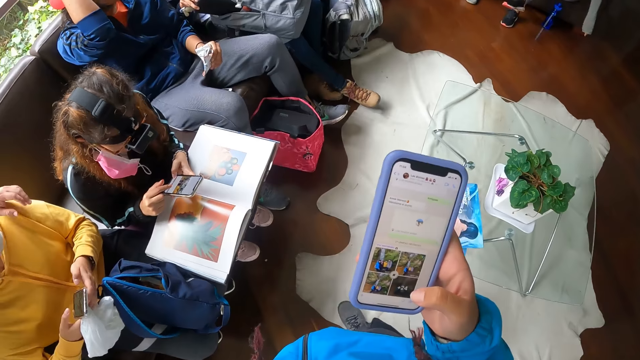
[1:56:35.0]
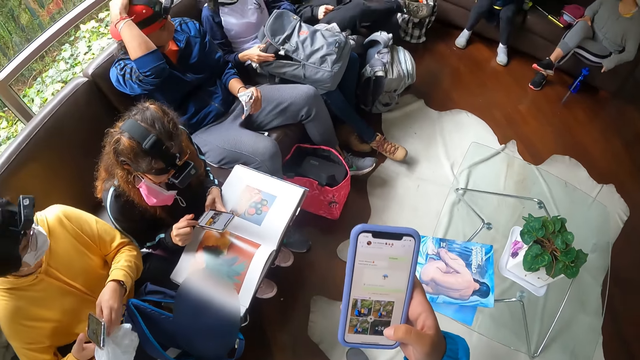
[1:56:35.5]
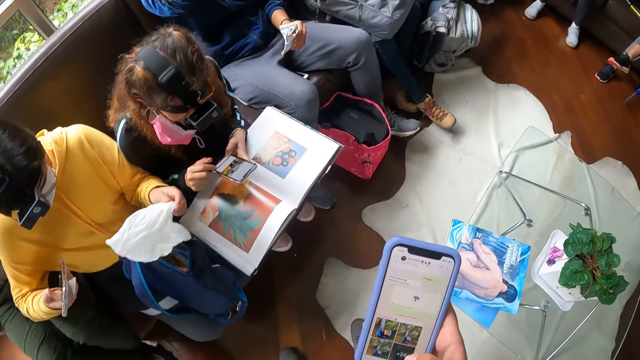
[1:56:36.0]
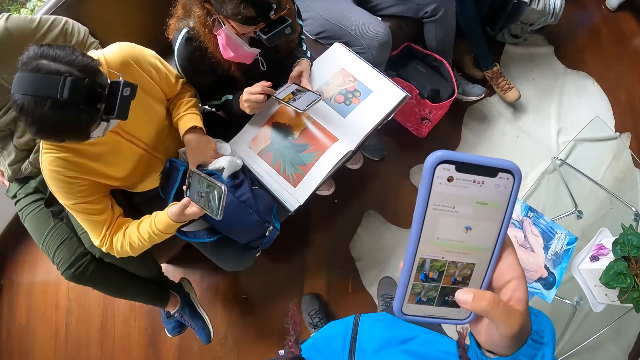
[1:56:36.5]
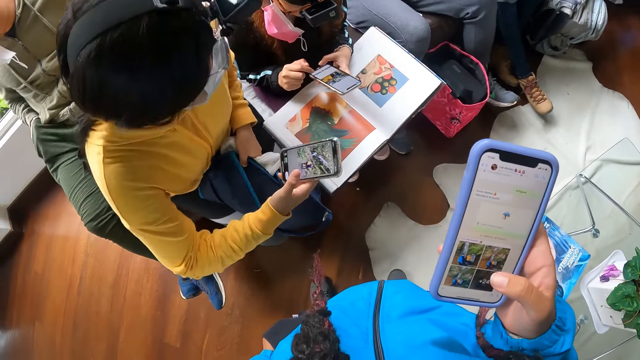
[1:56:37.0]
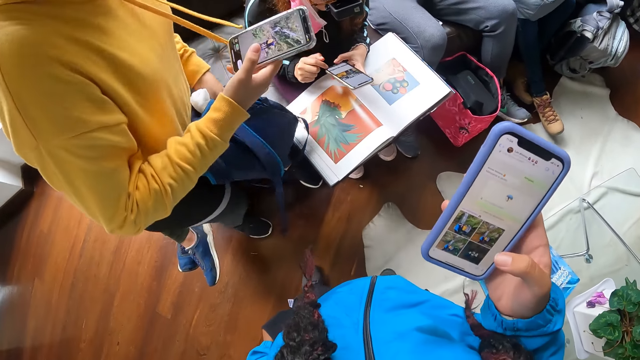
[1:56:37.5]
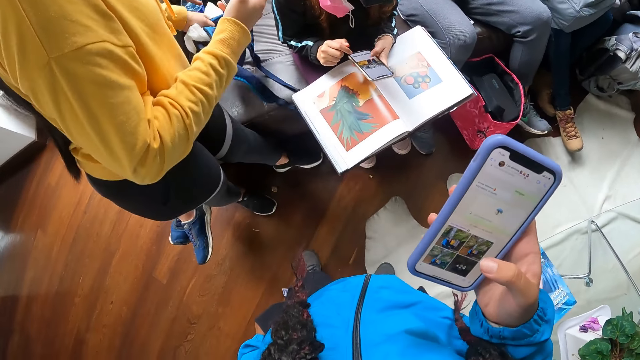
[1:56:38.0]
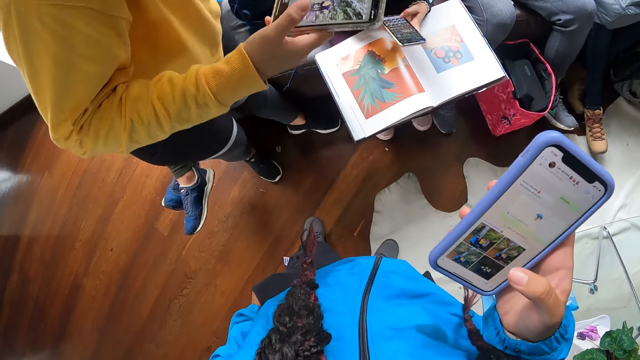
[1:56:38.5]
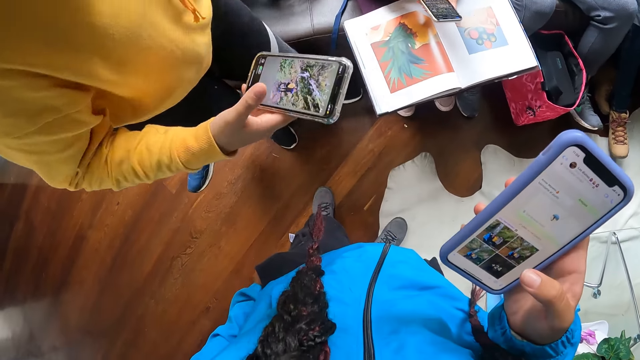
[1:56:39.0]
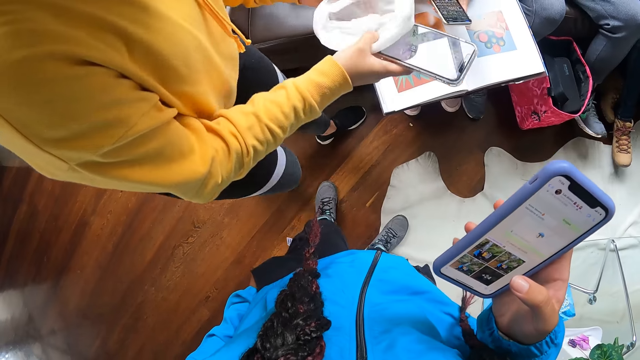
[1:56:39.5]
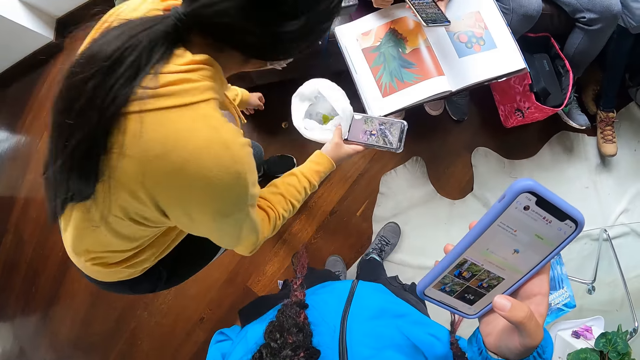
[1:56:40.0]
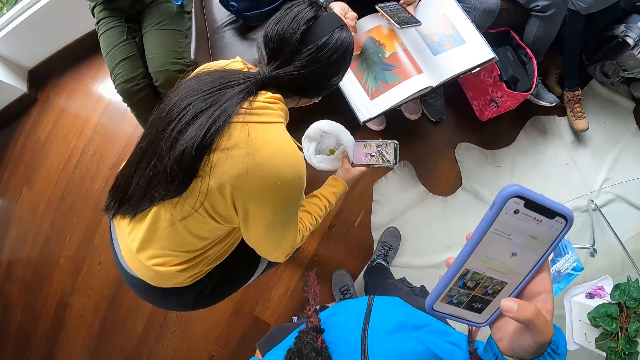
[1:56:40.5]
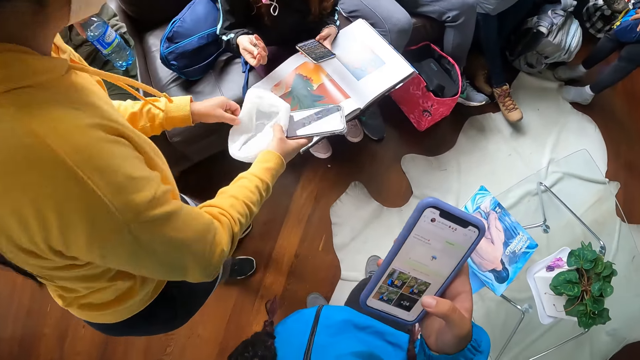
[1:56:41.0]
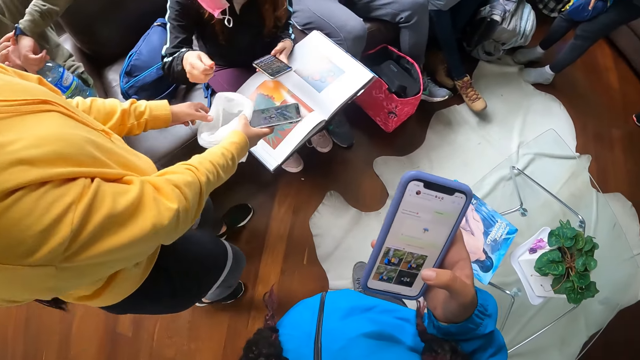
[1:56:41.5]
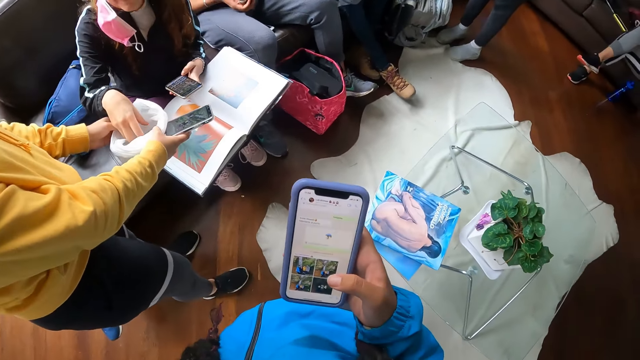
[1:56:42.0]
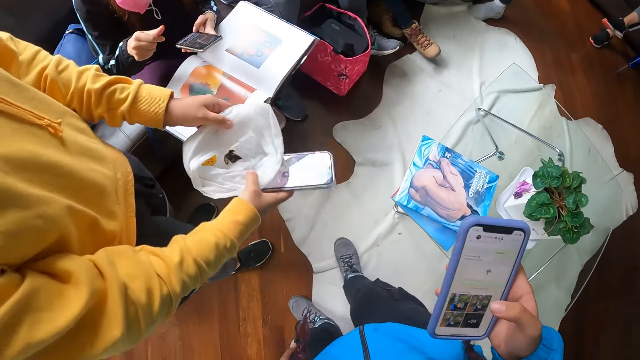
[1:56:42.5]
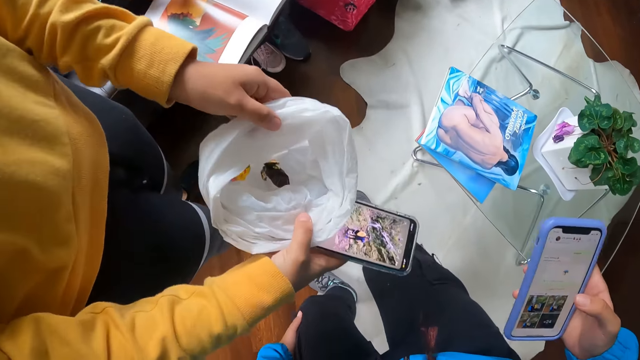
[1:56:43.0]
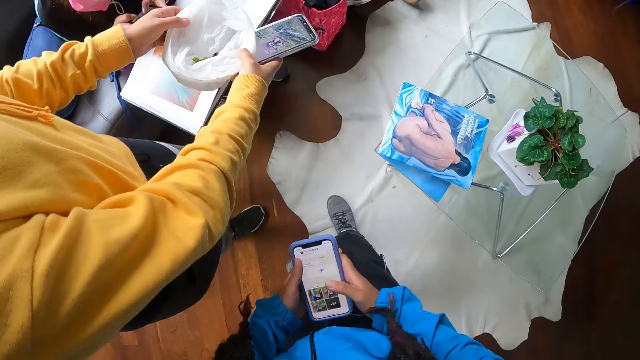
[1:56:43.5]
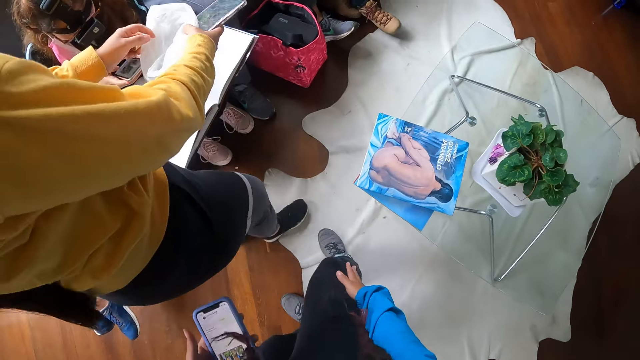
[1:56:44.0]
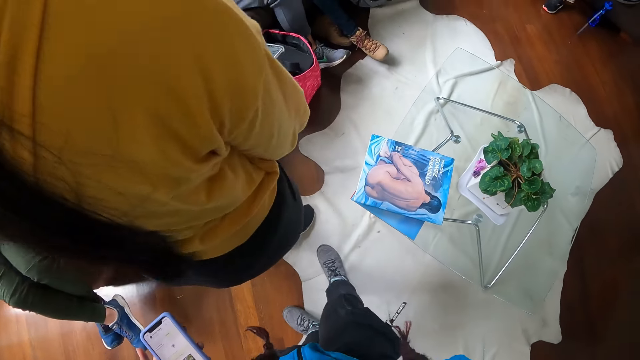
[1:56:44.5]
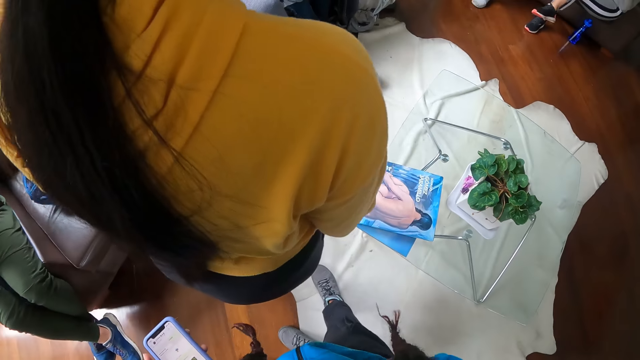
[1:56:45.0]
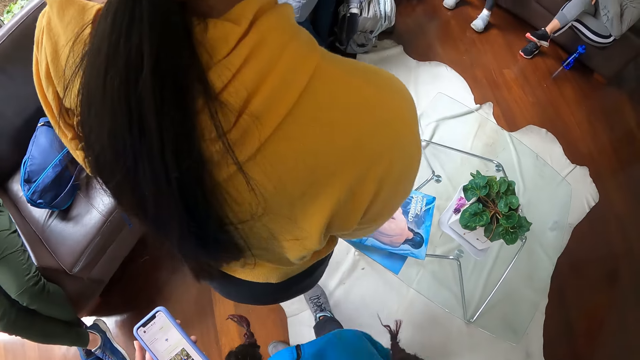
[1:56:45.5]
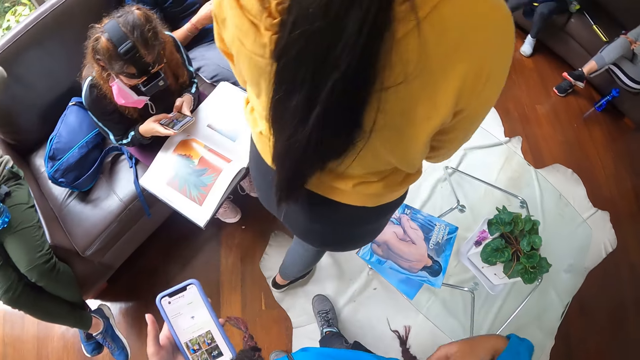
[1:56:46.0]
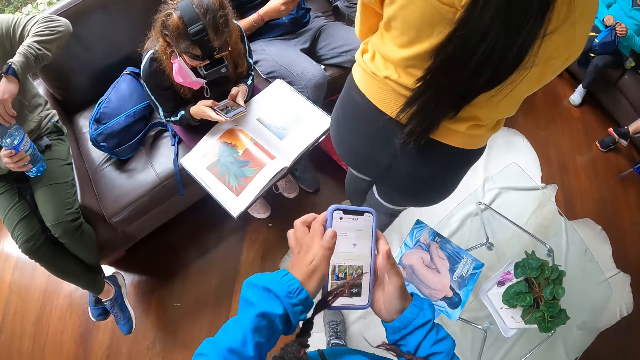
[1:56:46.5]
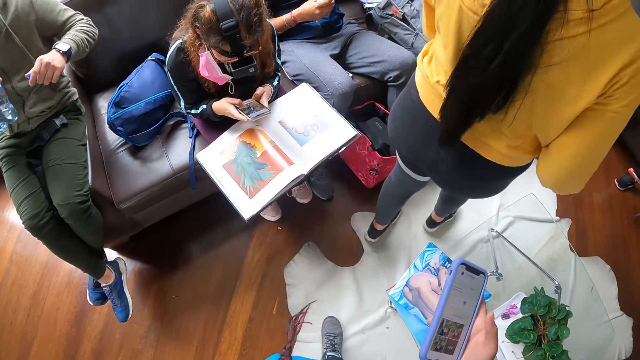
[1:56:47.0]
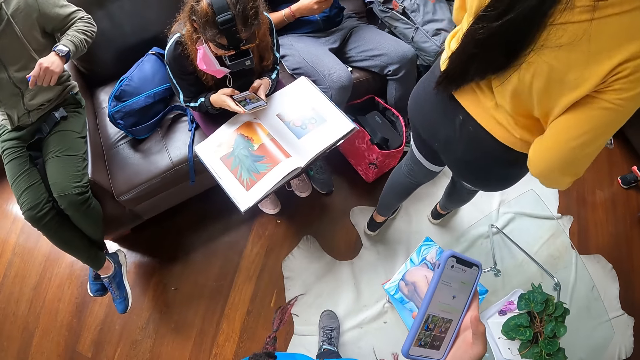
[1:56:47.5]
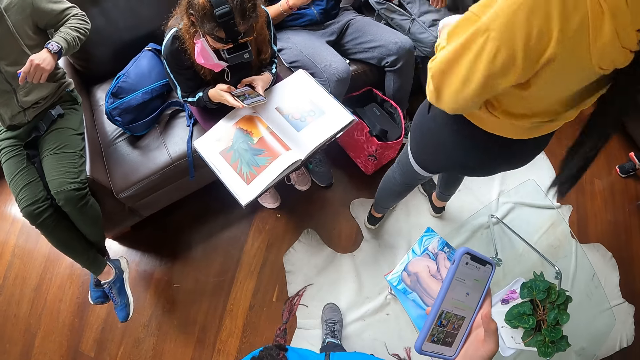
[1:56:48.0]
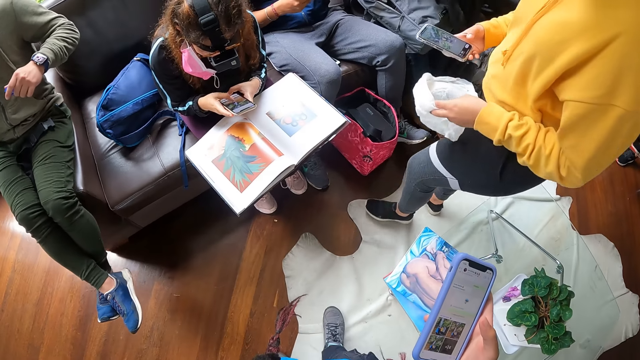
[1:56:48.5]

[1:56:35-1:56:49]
Another woman drops the bag on a sofa with her left hand. The other woman opens a nylon with her hands. The other woman picks dirt on the floor with her left hand. Another man presses a wristwatch in his left hand with his right hand. The first woman drops the dirt in the nylon with her right hand. A woman shows the camera wearer something in a white bag. The camera wearer passes the phone from her right hand to her left hand. She touches the pants. The first woman operates the phone with her hands. The camera wearer dips her right hand in her right jacket pocket. She touches the jacket. The other man opens a bottle of water cover in his right hand with his left hand. The camera wearer passes the phone from her left hand to her right hand. She dips her left hand in her left jacket pocket. The other man drinks the bottle water in his right hand.

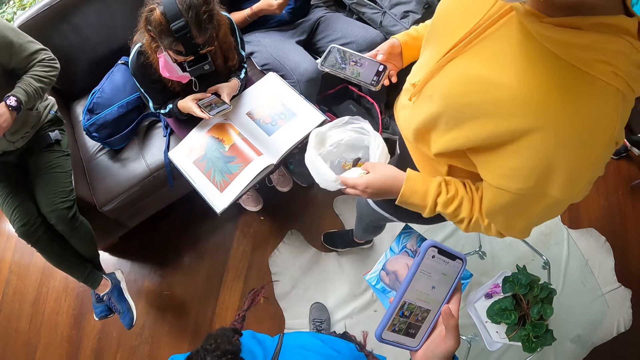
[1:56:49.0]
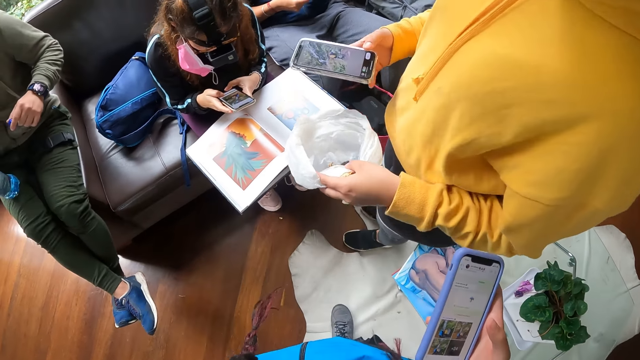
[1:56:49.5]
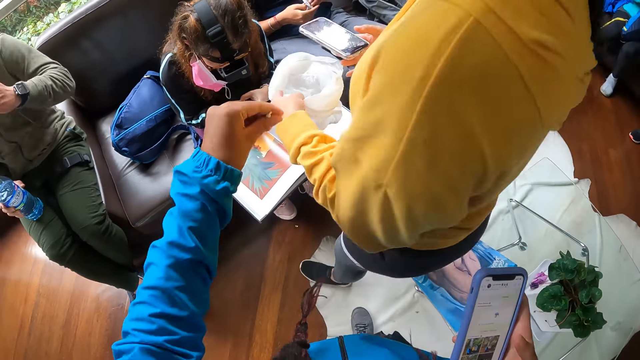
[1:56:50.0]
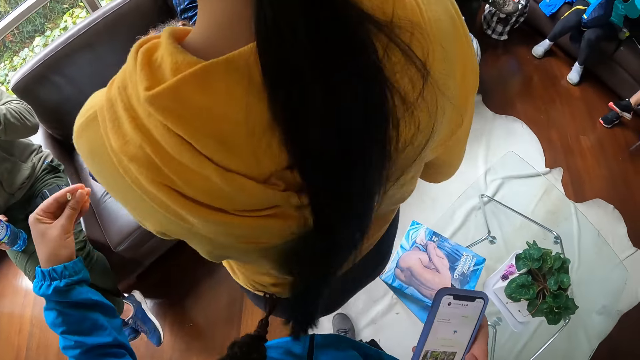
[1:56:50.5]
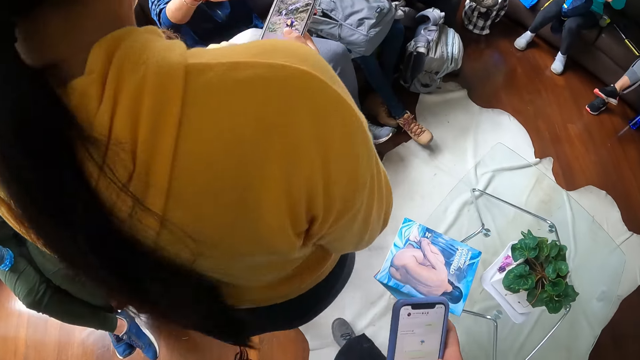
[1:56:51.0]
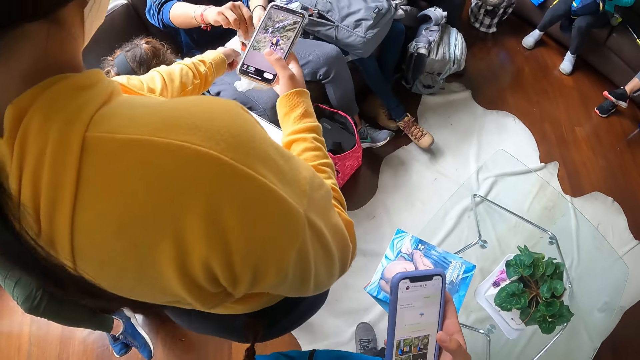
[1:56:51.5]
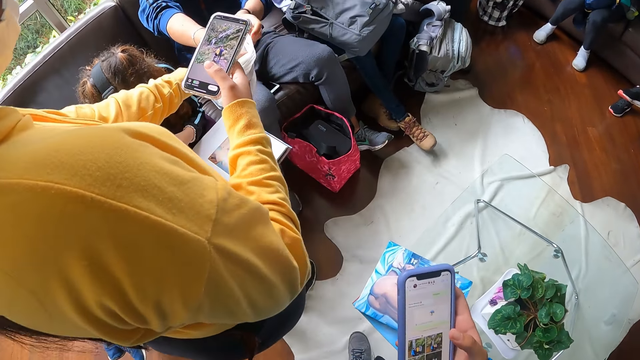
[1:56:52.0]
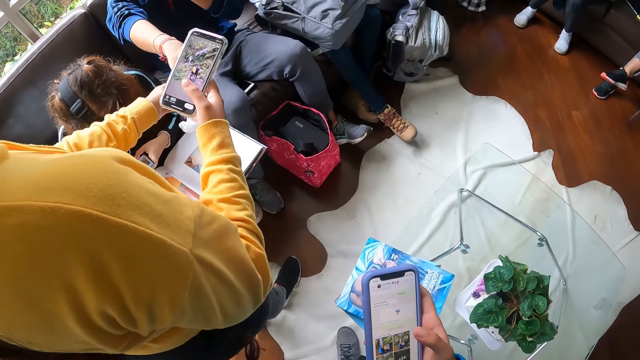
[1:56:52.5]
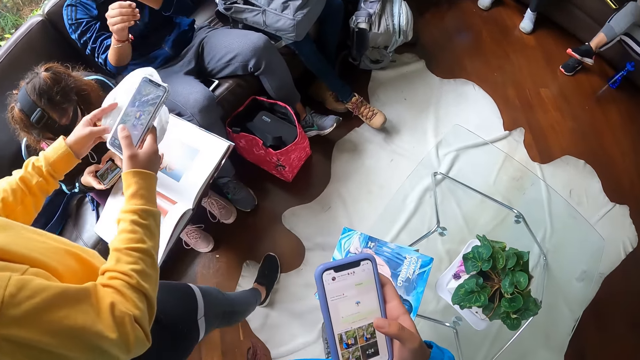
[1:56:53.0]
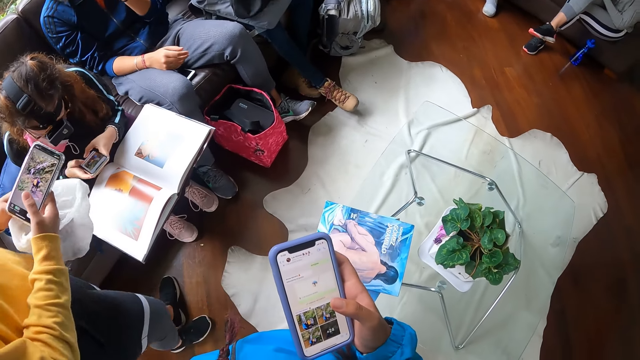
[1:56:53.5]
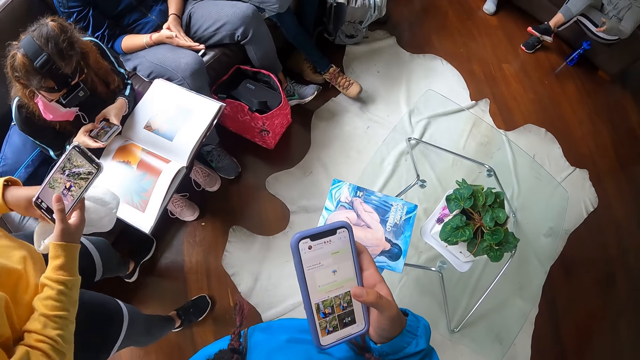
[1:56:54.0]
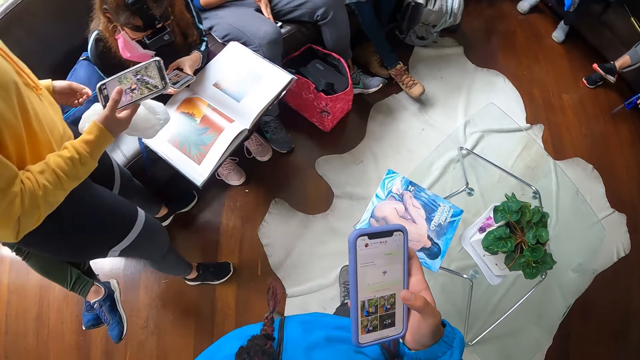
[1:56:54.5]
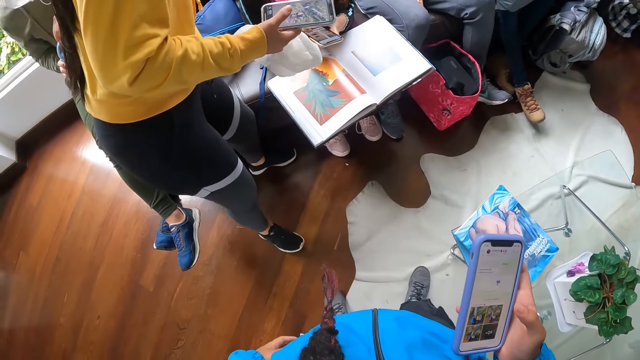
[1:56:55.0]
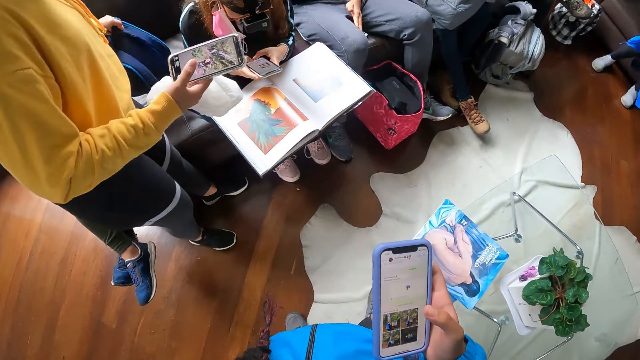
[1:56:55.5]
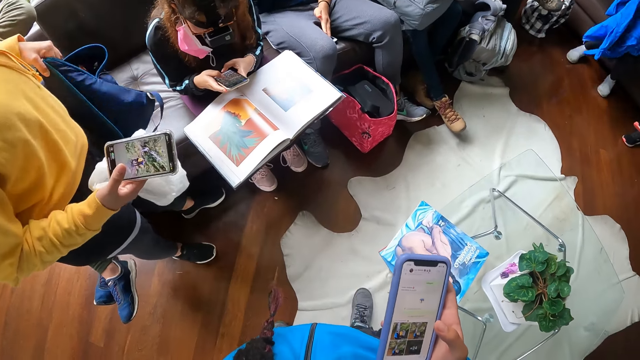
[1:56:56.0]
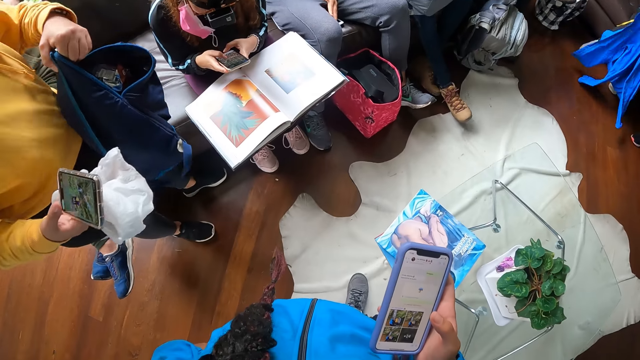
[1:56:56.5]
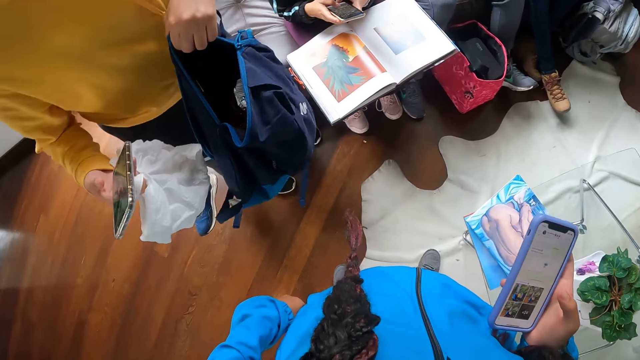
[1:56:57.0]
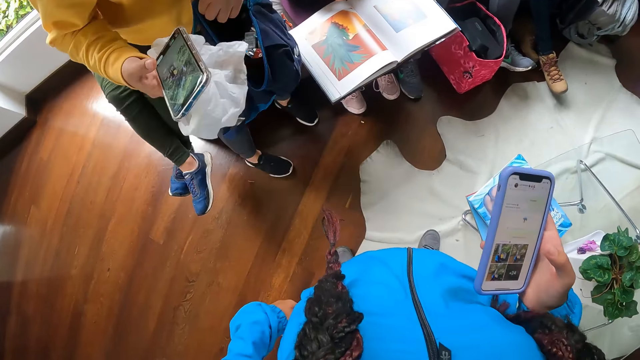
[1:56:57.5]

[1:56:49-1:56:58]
A man drops the bottle of water on his right leg with his right hand. The camera wearer brings out dirt from his jacket pocket with his left hand. He touches a woman and uses the phone. Another man drops the snack pack in the nylon with his right hand. A woman picks the bag on the sofa with her left hand.
